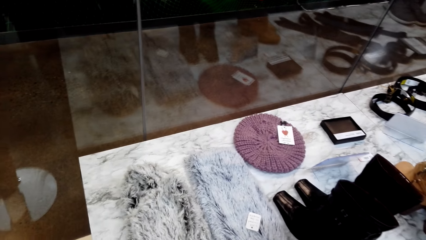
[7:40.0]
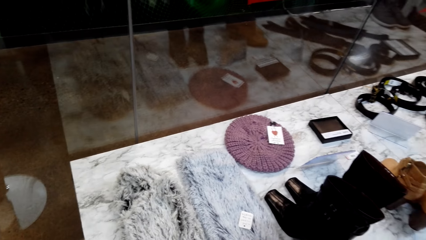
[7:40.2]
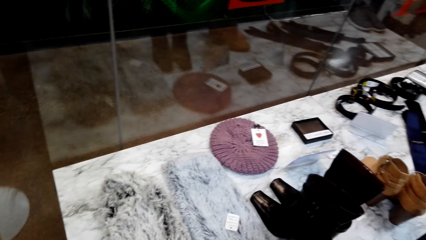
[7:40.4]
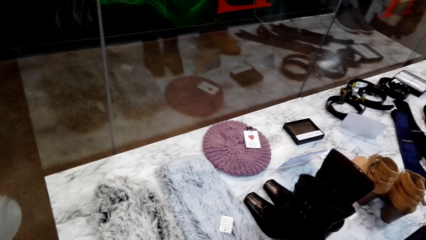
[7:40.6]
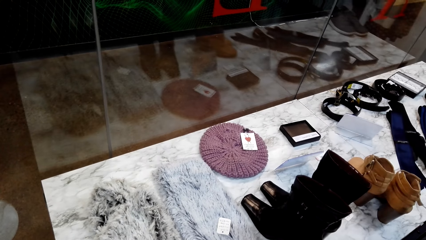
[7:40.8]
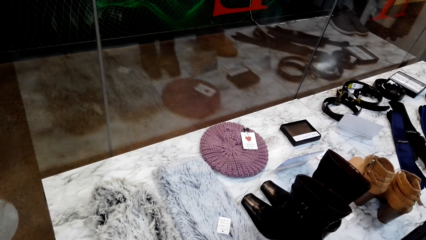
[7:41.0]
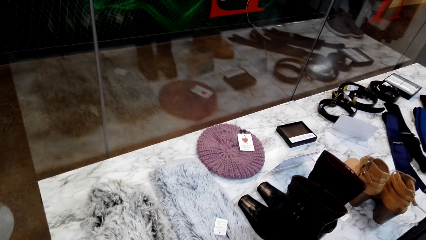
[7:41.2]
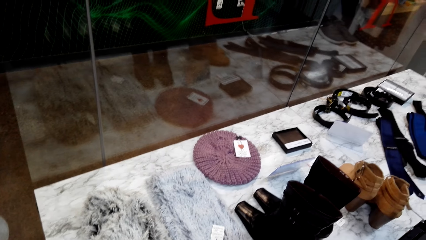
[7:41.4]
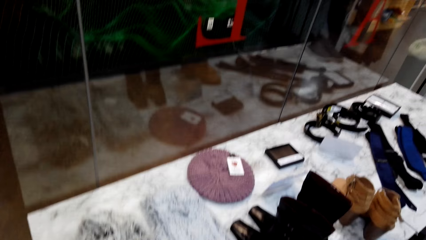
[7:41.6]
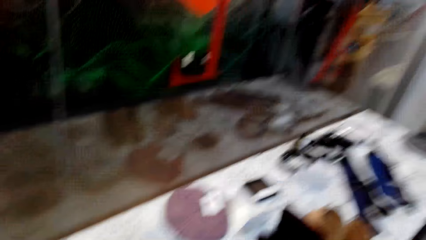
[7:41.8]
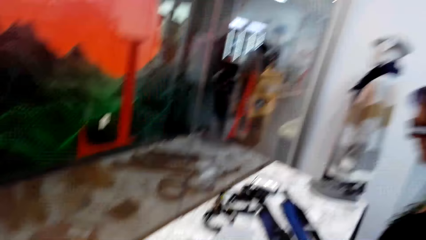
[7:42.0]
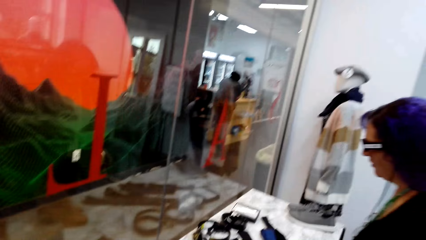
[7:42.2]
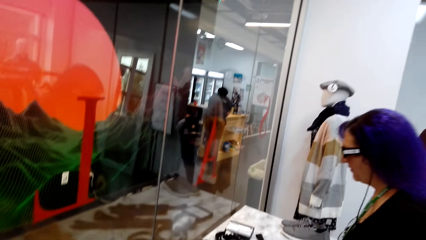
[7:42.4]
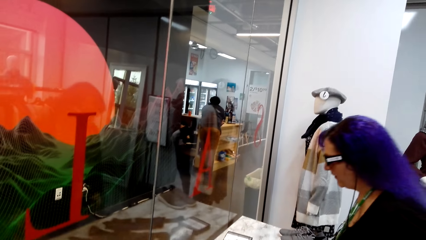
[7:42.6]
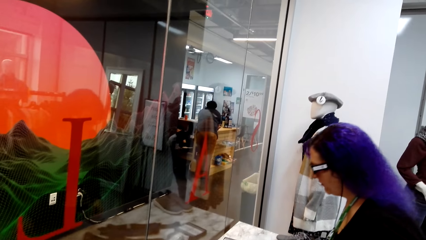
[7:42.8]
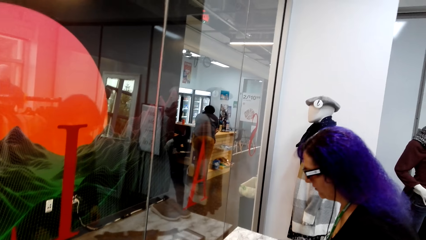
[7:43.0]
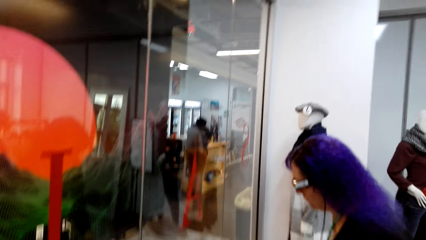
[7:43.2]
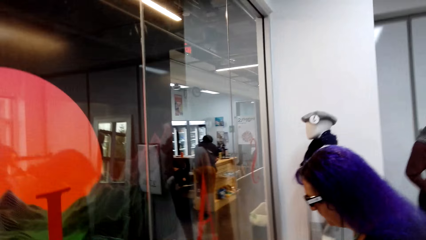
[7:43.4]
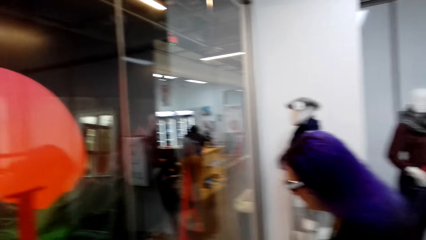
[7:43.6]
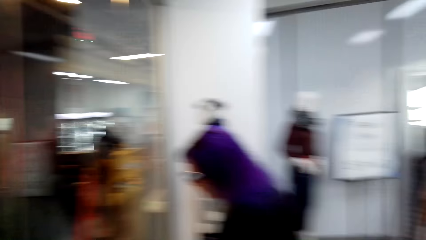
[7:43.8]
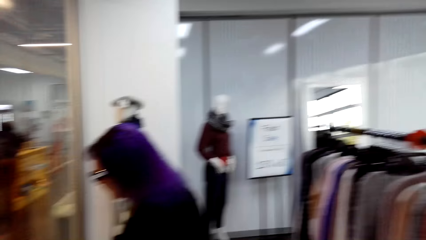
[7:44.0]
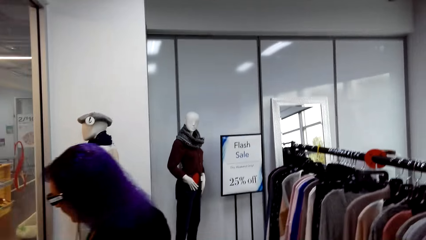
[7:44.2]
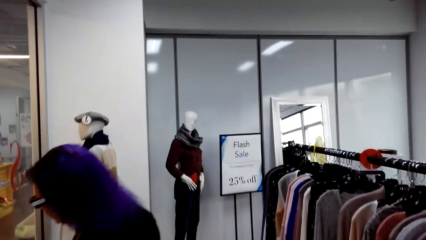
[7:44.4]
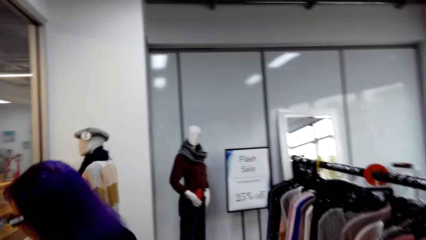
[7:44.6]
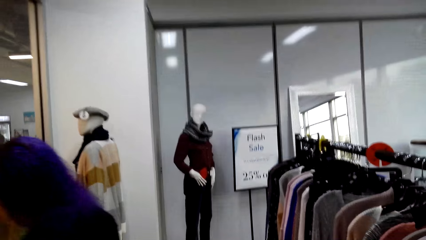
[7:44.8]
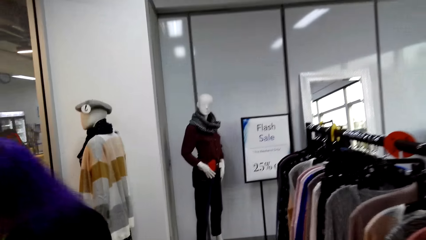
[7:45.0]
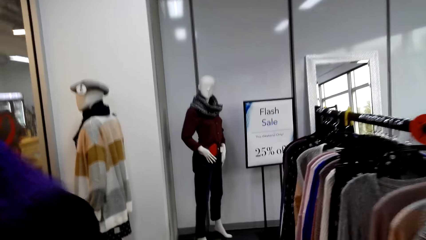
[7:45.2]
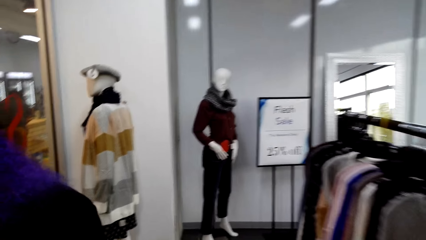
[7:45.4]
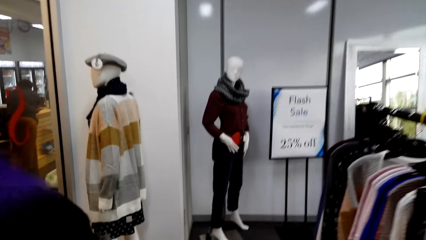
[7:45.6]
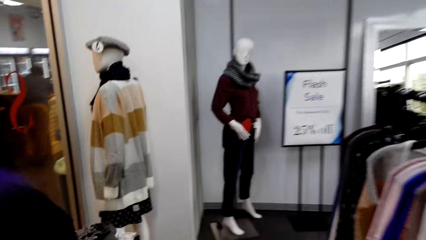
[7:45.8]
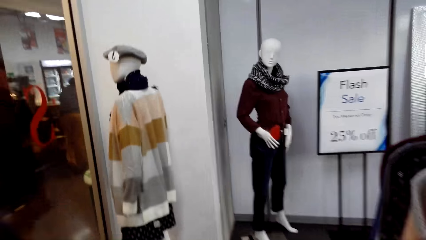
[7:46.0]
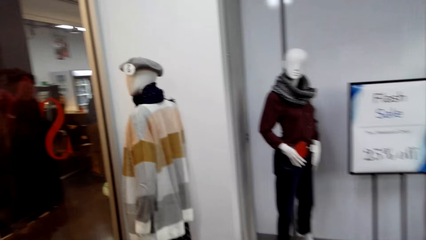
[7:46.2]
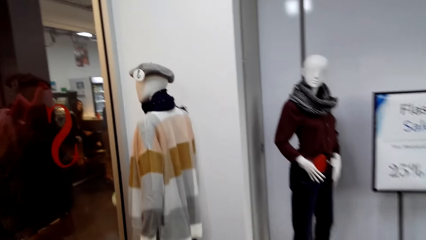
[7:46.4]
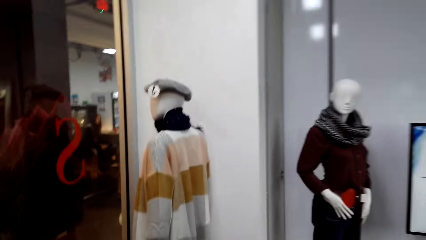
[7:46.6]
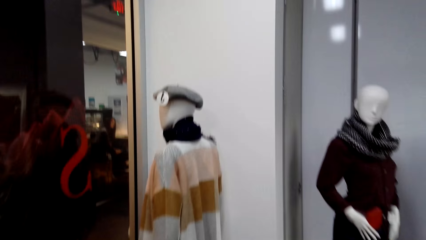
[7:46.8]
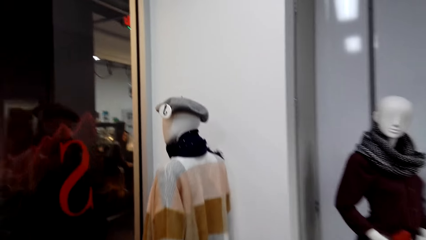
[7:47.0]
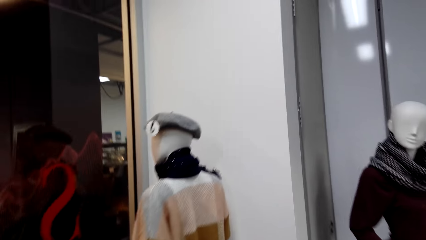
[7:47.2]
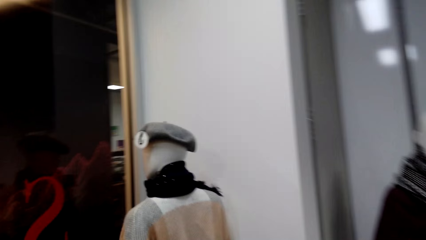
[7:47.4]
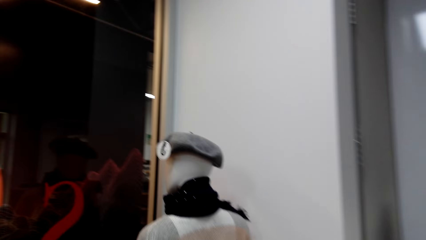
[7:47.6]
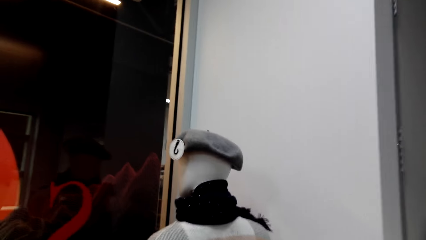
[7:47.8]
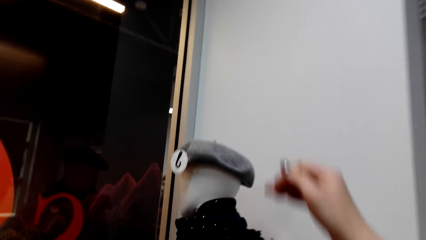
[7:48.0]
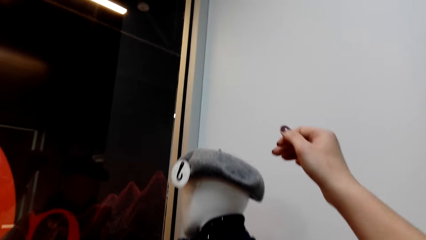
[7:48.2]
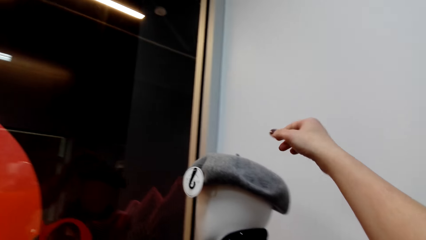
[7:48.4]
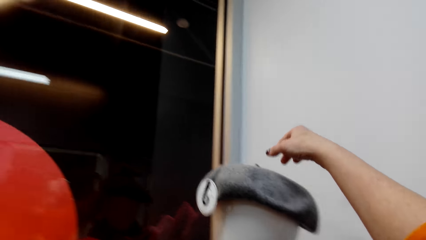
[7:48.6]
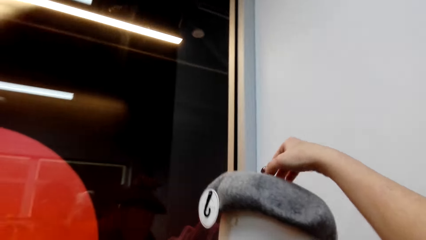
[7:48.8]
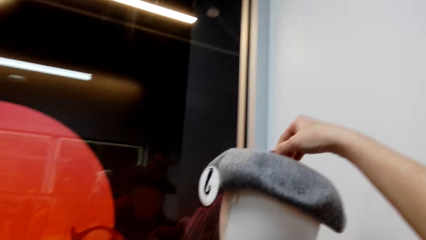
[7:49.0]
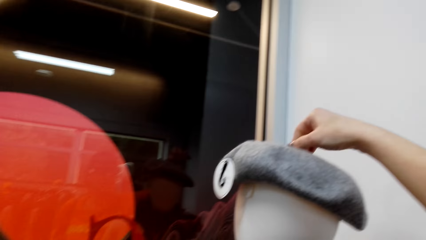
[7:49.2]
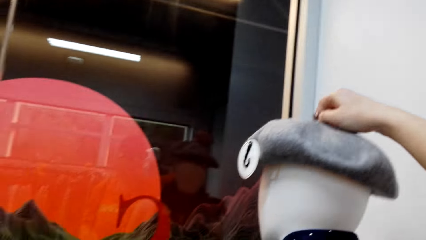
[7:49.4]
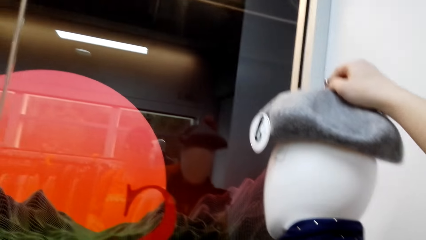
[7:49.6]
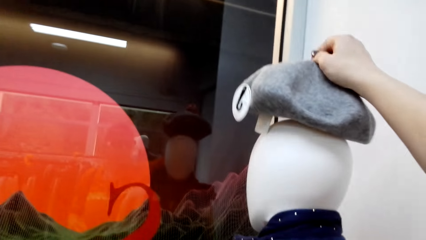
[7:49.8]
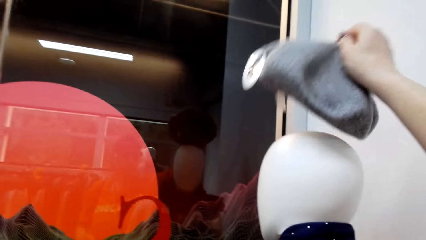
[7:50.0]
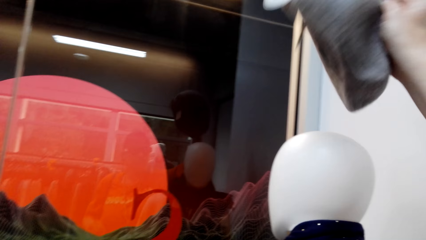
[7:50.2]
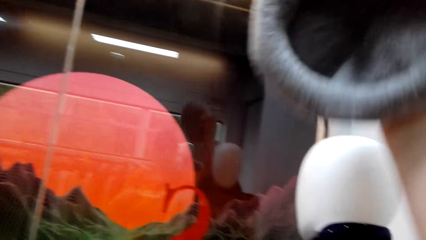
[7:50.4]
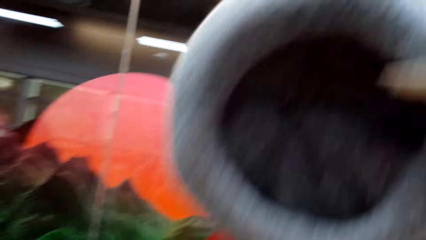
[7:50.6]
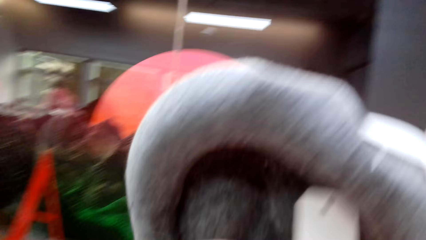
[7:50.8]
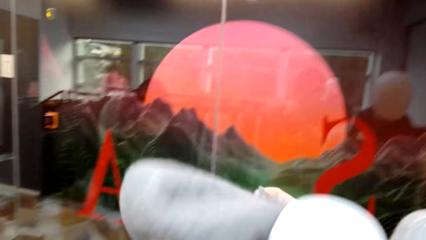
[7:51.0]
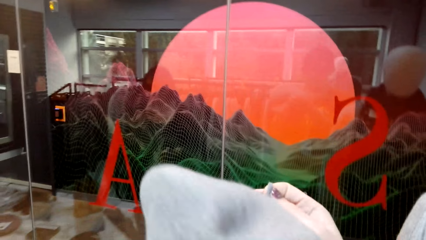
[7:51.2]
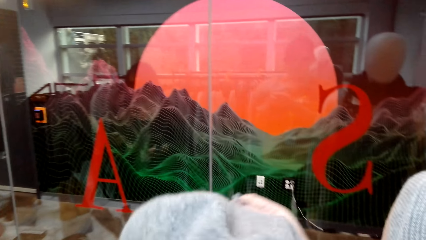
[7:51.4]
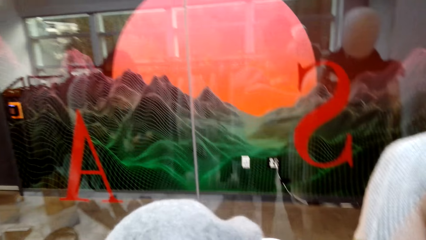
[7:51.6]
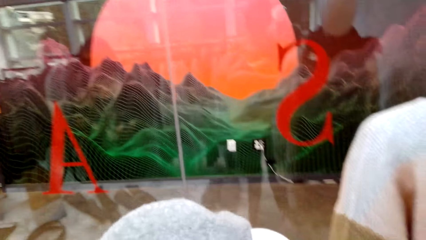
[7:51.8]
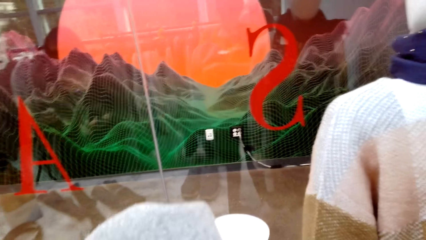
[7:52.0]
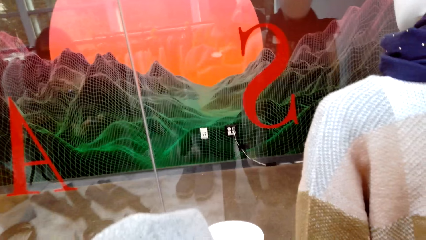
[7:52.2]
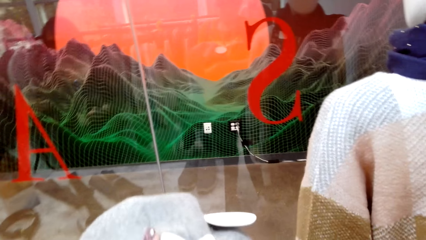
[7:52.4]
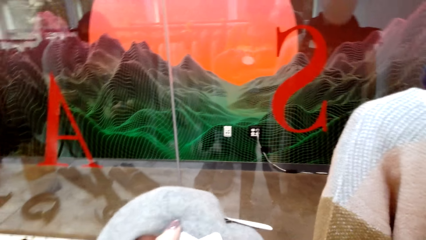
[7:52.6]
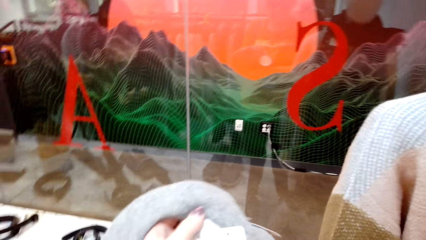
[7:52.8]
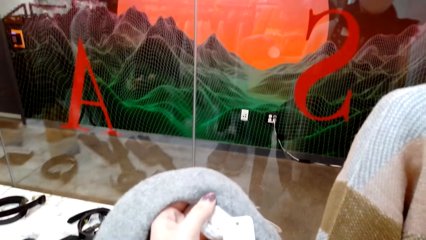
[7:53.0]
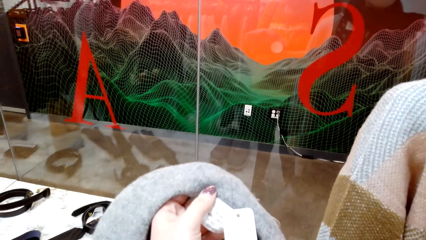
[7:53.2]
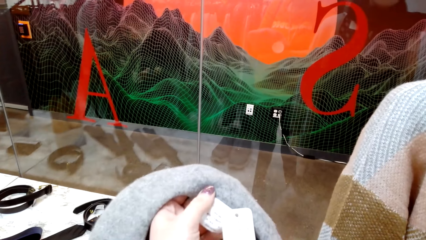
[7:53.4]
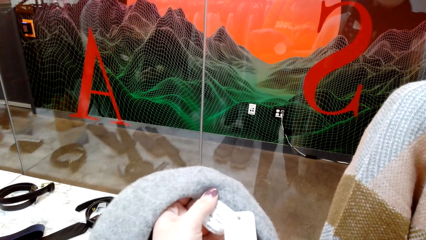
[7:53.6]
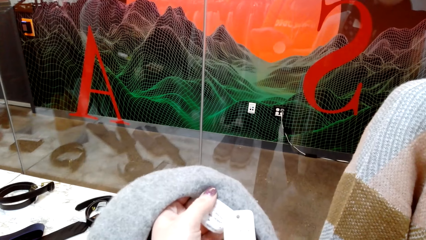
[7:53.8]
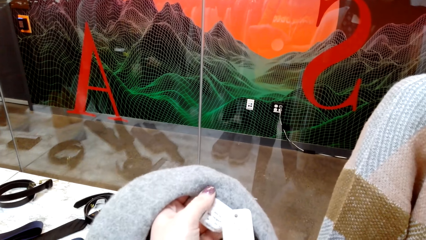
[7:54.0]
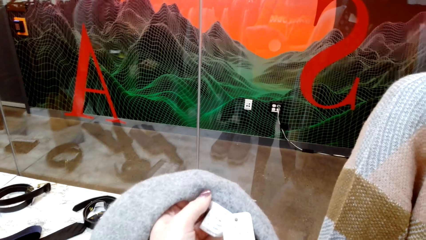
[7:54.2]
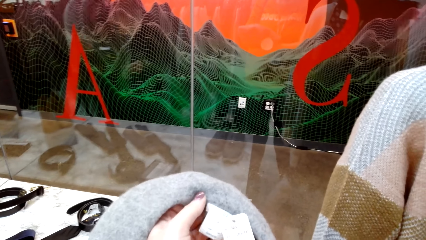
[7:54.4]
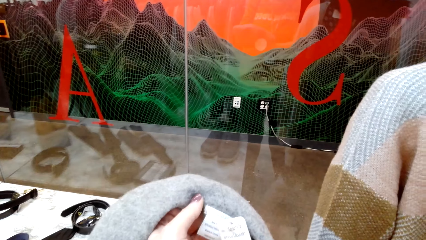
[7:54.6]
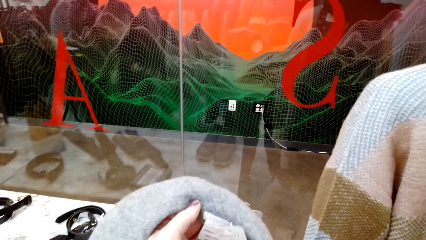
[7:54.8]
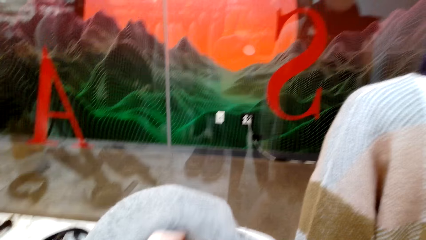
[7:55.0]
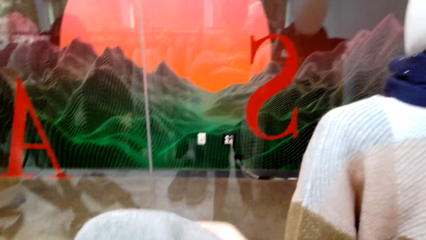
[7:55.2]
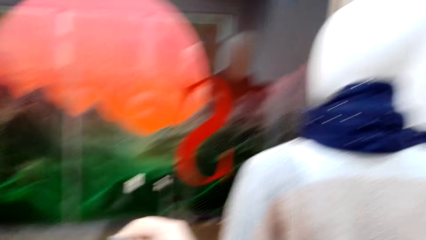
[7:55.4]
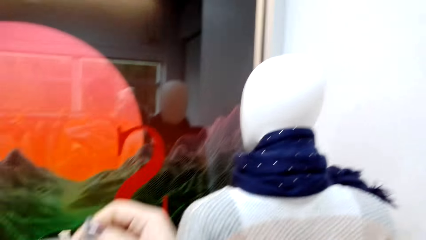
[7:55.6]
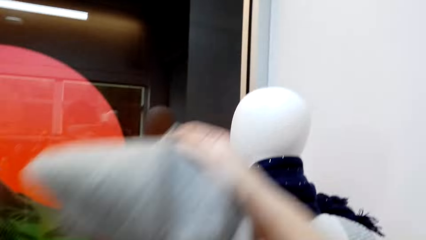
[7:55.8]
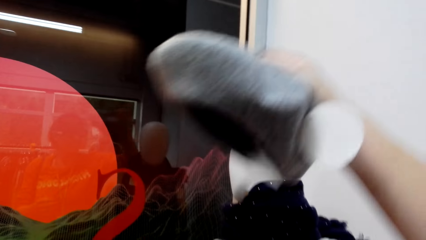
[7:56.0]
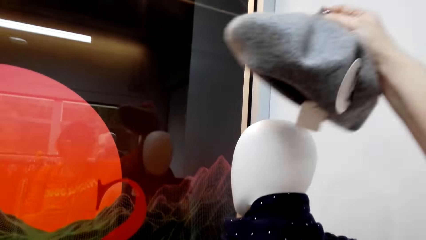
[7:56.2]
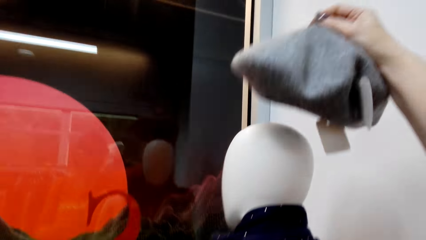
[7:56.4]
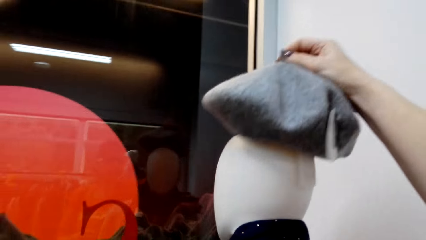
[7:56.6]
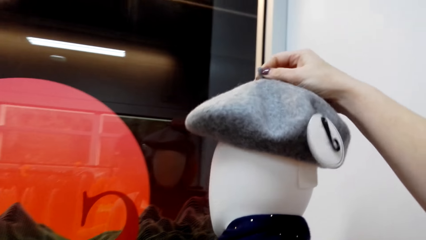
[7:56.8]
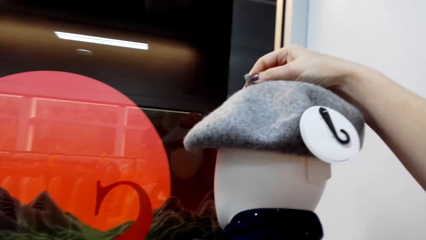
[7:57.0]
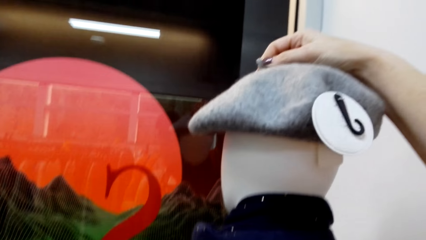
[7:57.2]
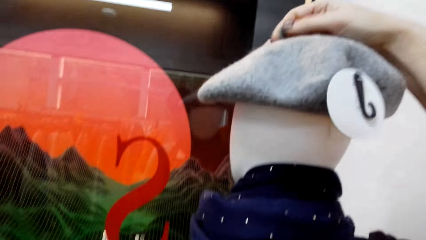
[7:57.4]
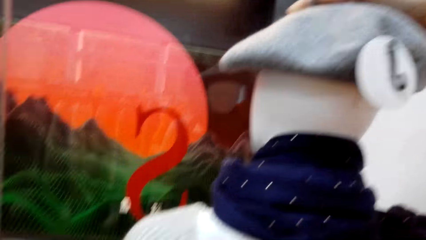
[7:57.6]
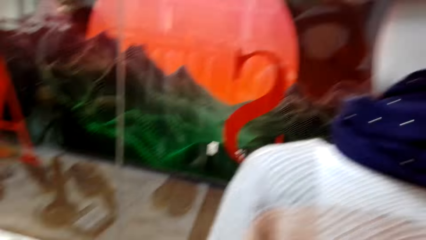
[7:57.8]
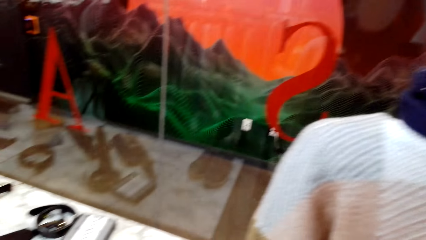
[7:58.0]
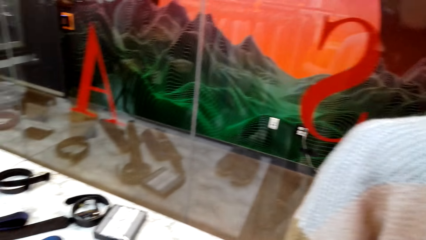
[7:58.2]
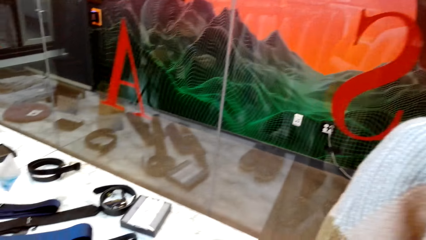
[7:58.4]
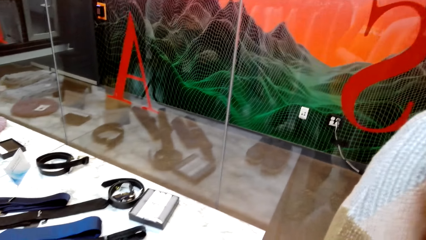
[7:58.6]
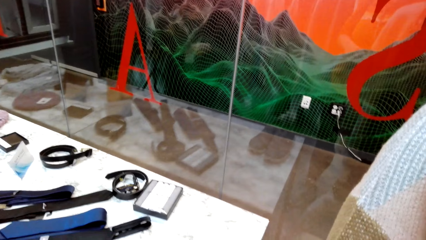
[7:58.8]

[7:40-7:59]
The camera wearer stares at the table. They move around. A lady looks at something. A man stares at the table. The camera wearer walks around the room. They pick the hat or cape from the mannequin. They examine the cape. They look at the tag. They put the cape on the mannequin.
